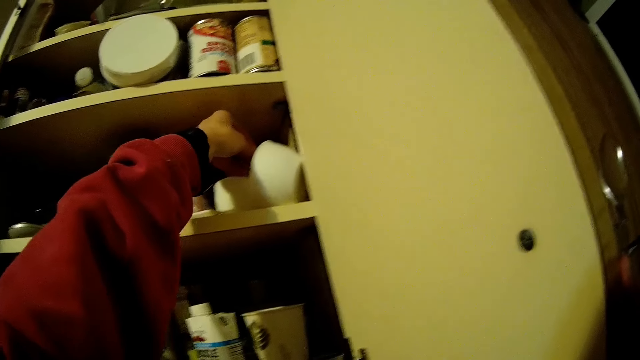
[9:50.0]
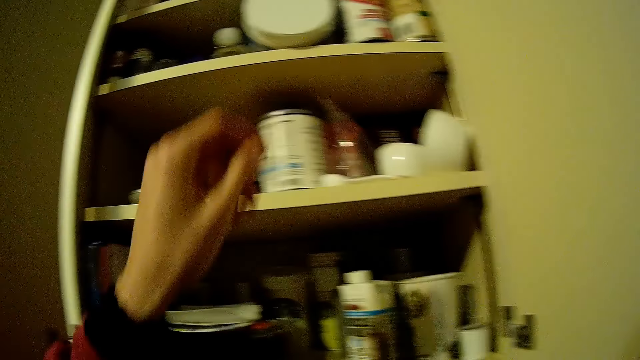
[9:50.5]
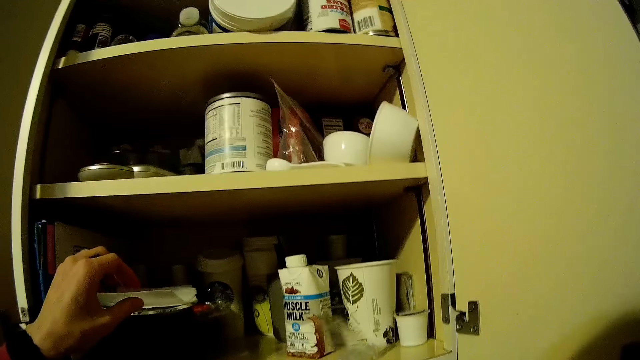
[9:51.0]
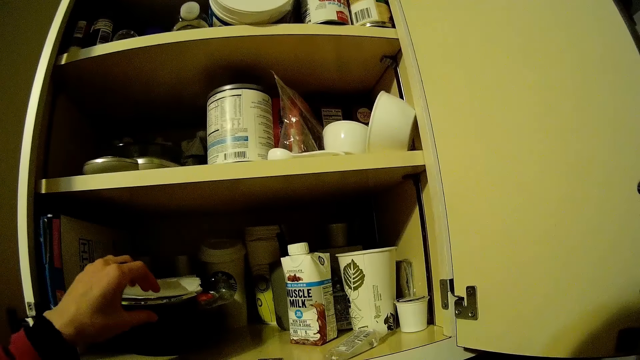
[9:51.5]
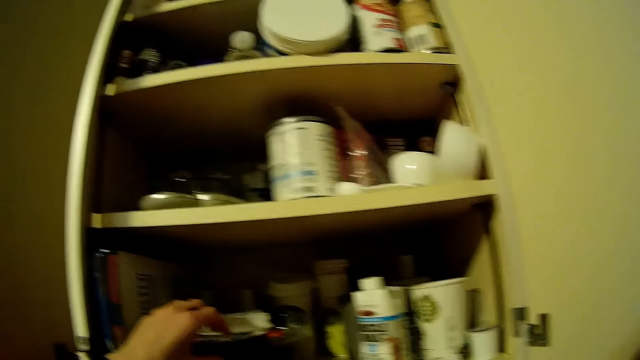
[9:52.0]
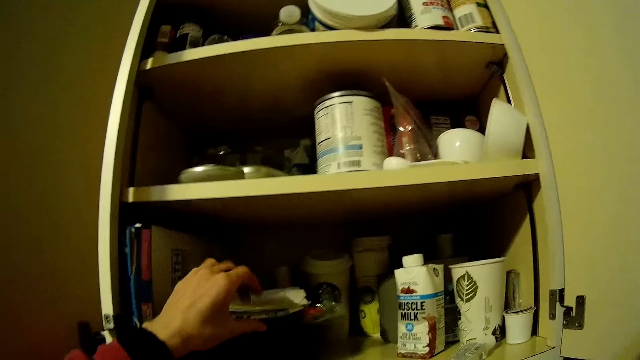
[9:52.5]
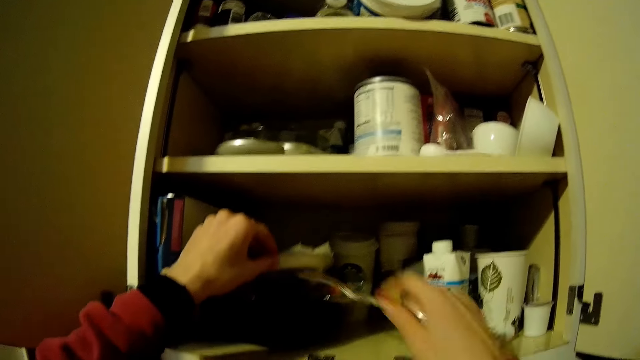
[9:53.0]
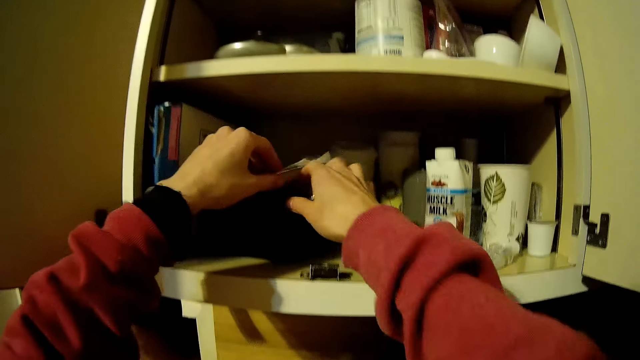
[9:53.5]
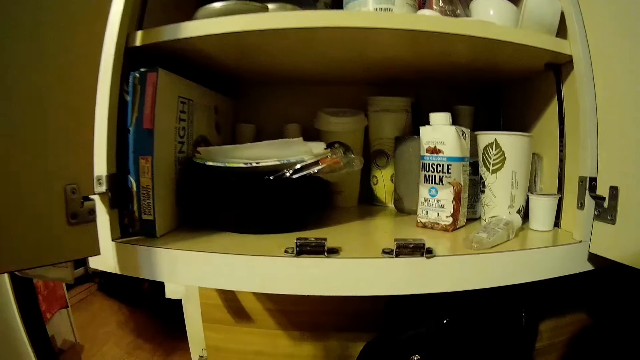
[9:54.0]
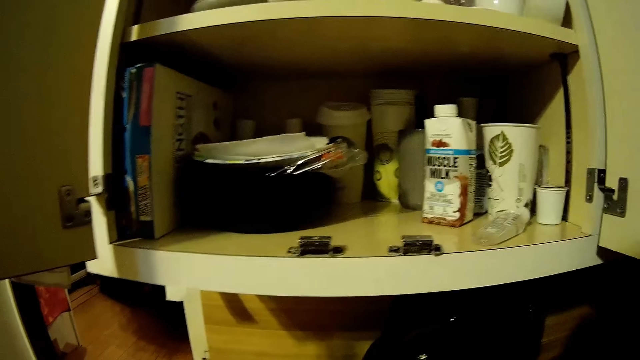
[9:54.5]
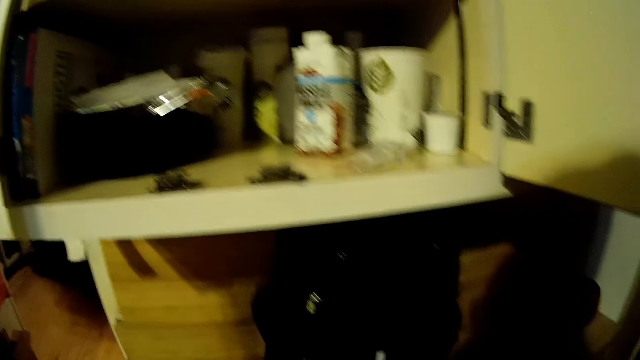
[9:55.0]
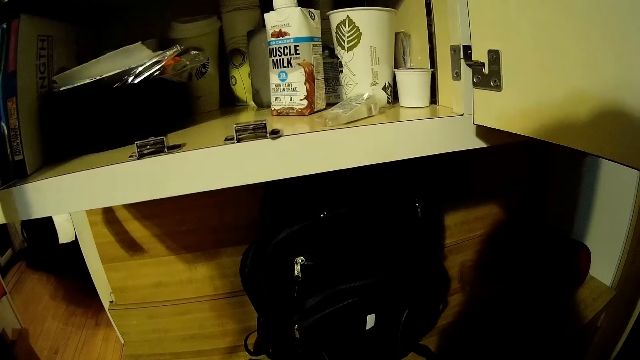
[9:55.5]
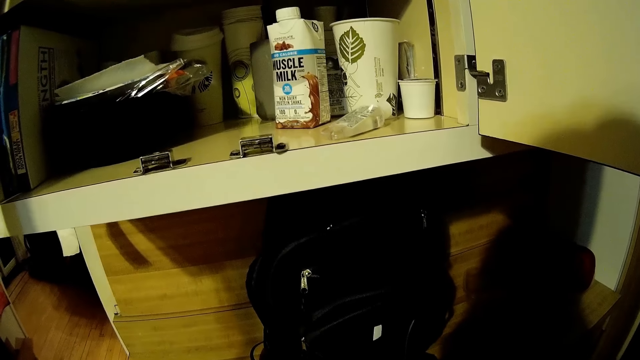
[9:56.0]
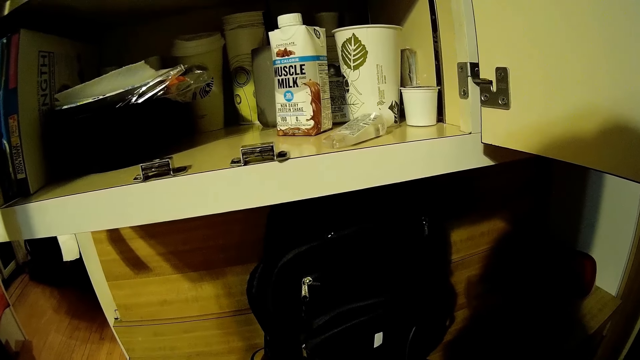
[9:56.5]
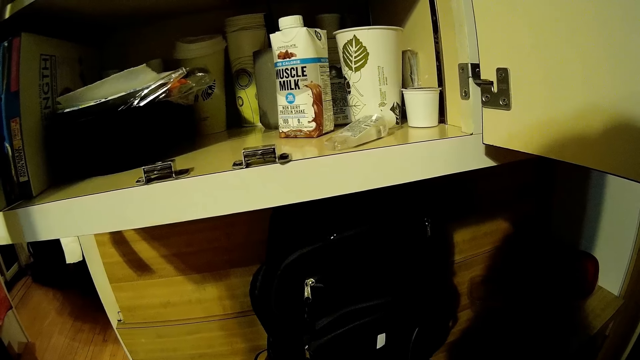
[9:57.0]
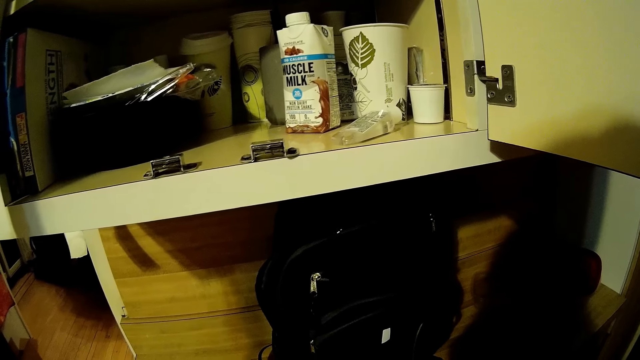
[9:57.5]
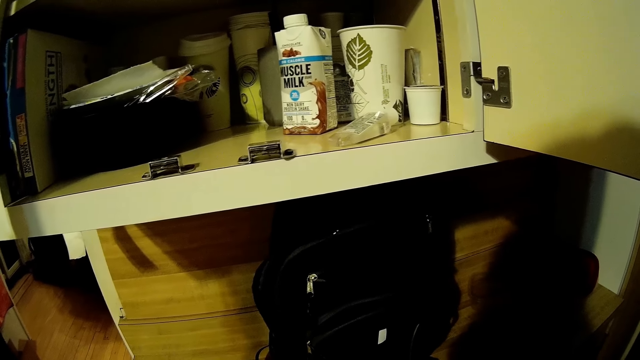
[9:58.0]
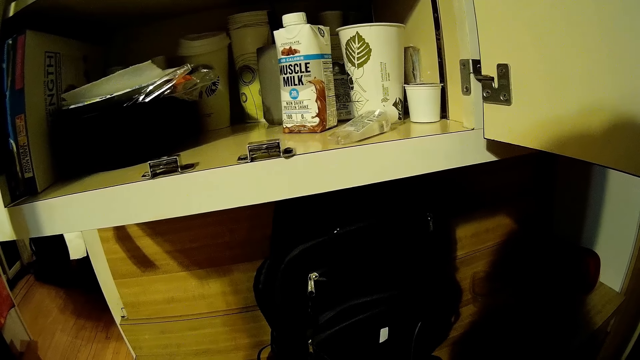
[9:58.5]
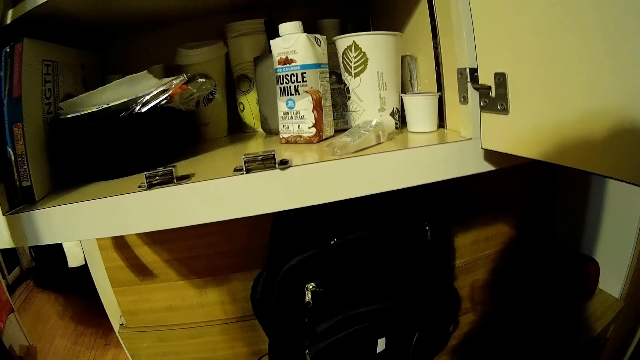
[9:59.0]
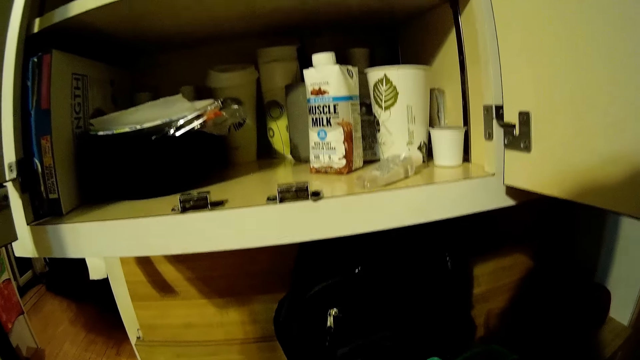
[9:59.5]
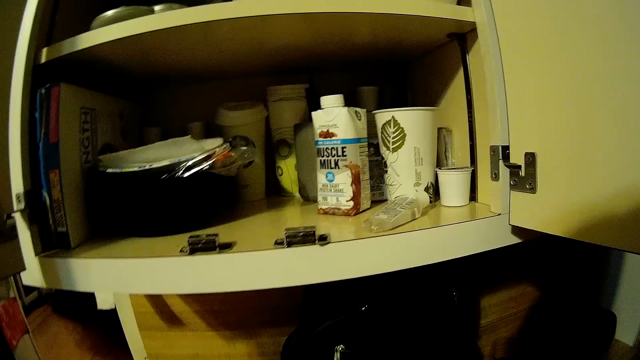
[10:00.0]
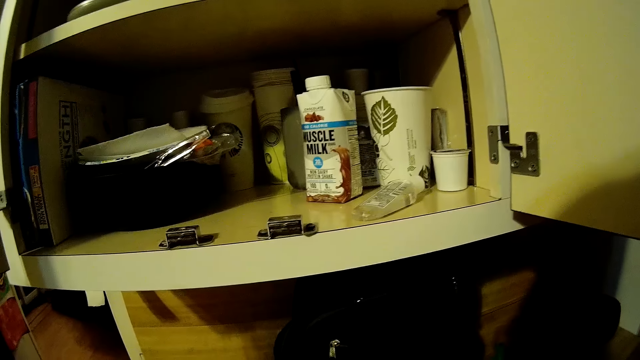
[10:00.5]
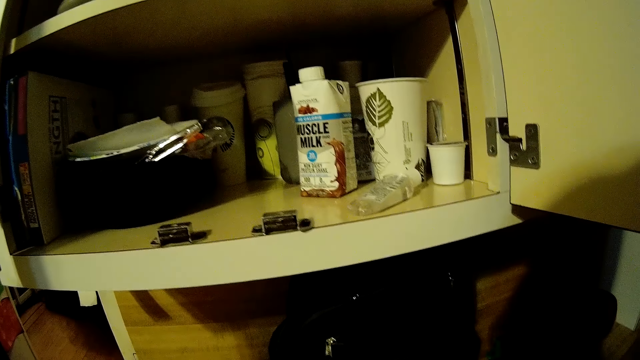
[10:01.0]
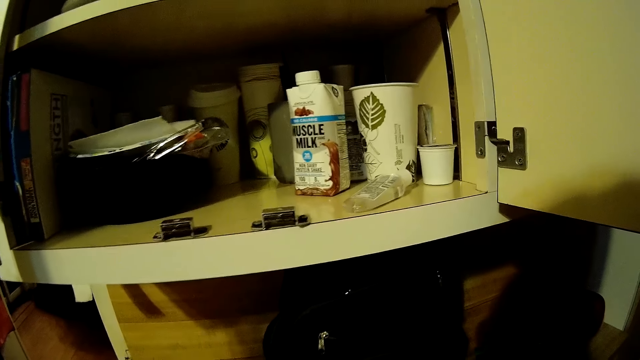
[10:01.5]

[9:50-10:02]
The camera wearer moves her hand. She holds up a paper in the cabinet with her left hand. She touches the paper. She places a spoon in the cabinet with her right hand. She moves her hand. She looks around.

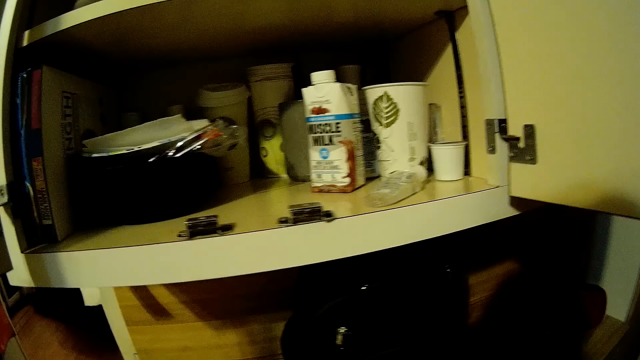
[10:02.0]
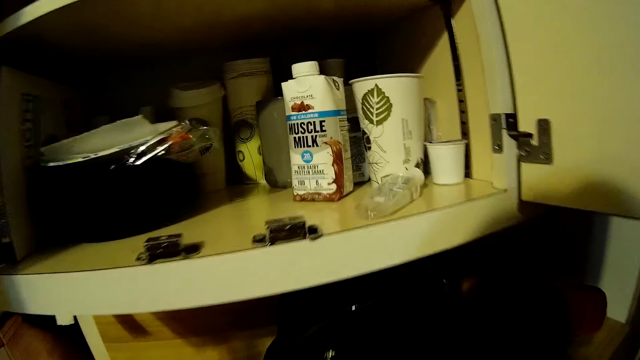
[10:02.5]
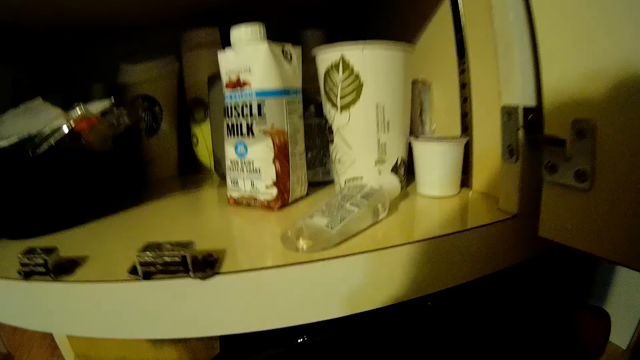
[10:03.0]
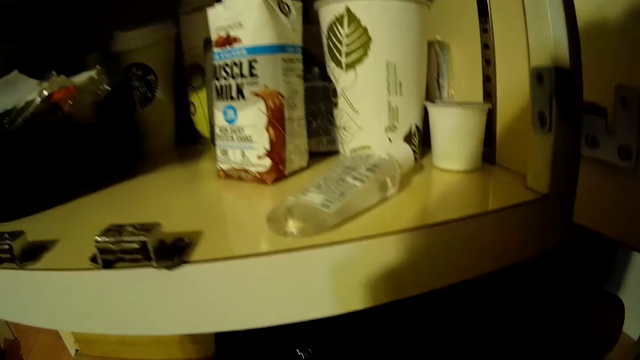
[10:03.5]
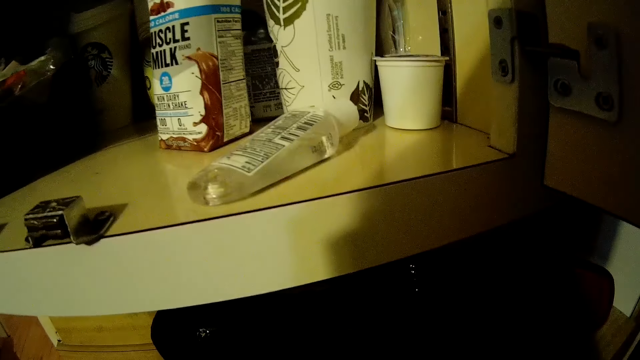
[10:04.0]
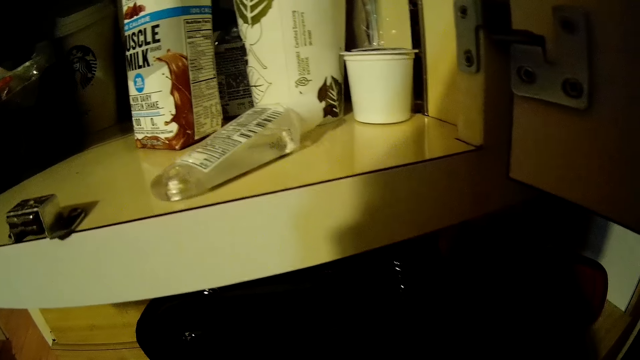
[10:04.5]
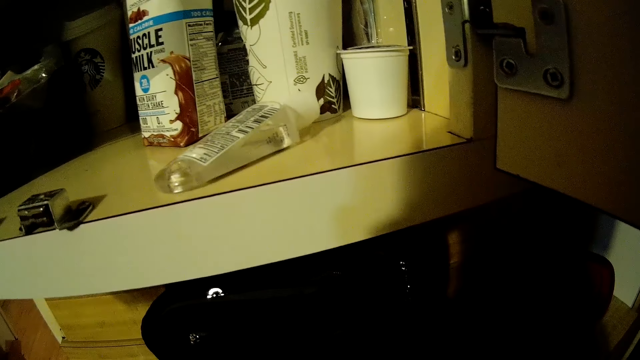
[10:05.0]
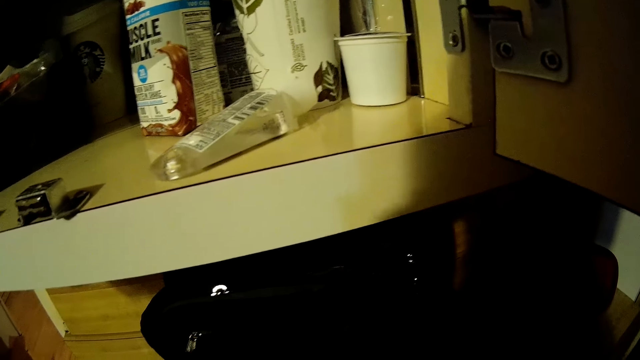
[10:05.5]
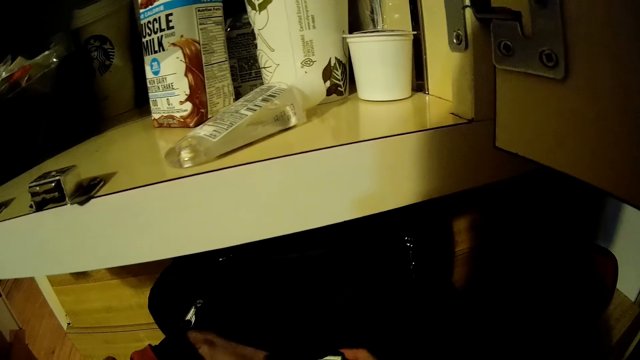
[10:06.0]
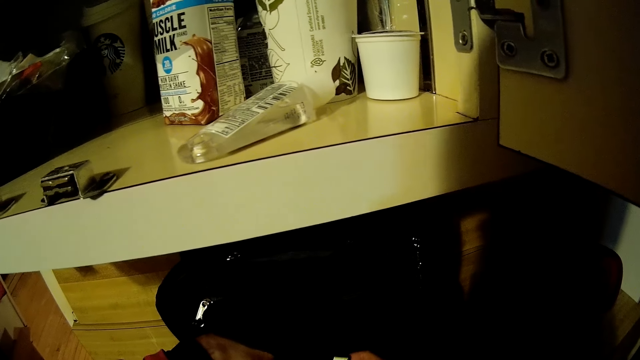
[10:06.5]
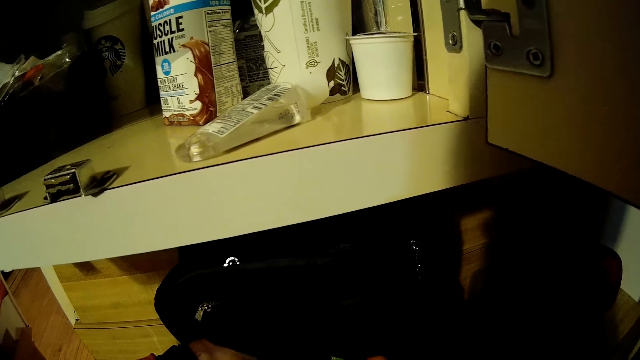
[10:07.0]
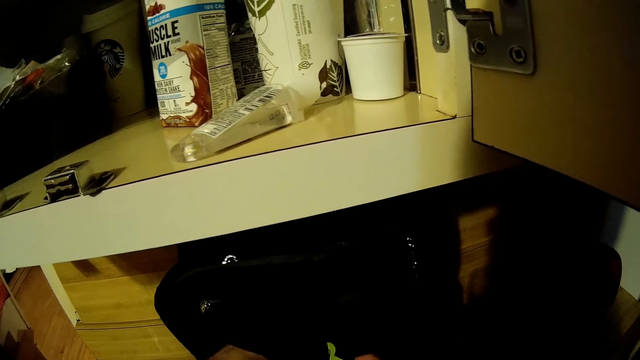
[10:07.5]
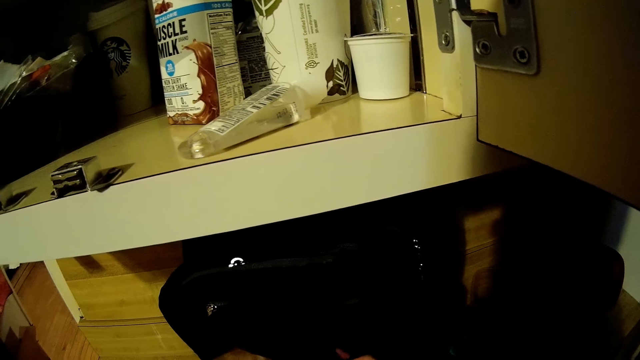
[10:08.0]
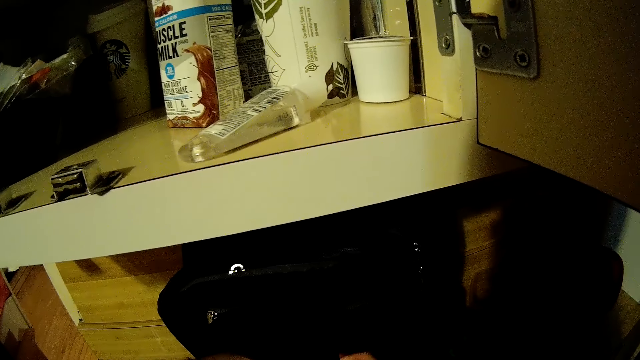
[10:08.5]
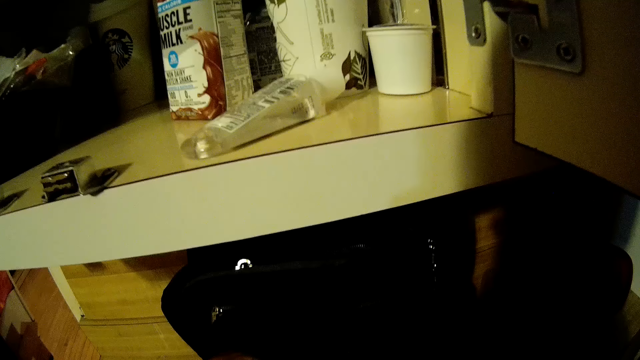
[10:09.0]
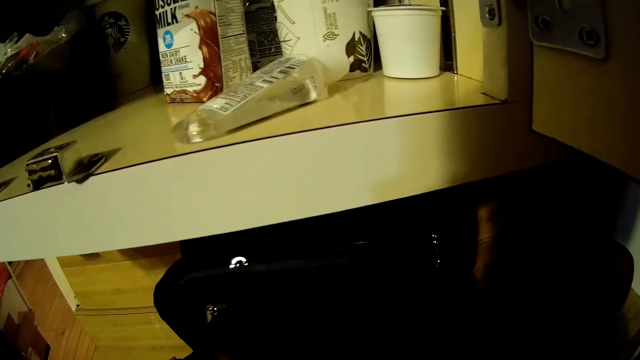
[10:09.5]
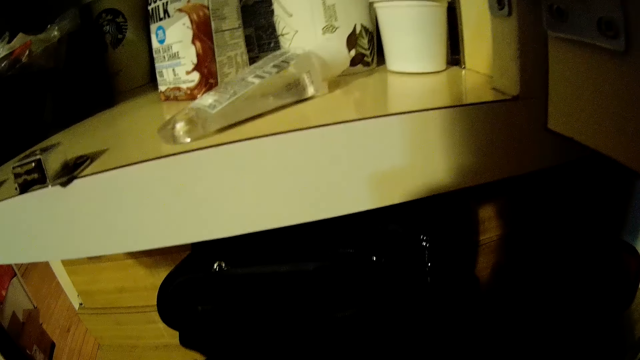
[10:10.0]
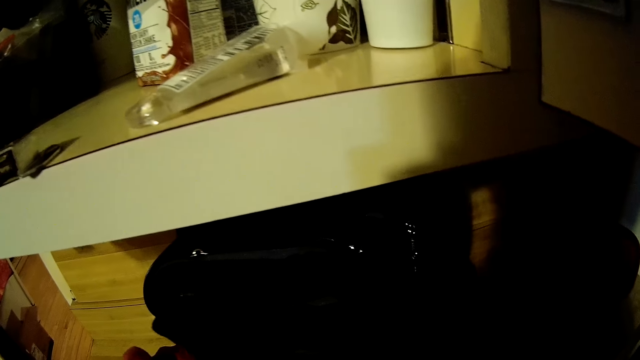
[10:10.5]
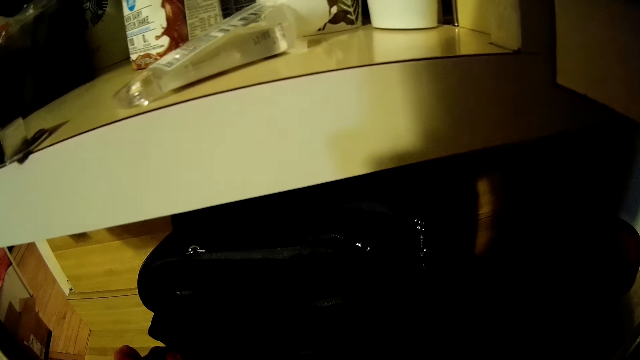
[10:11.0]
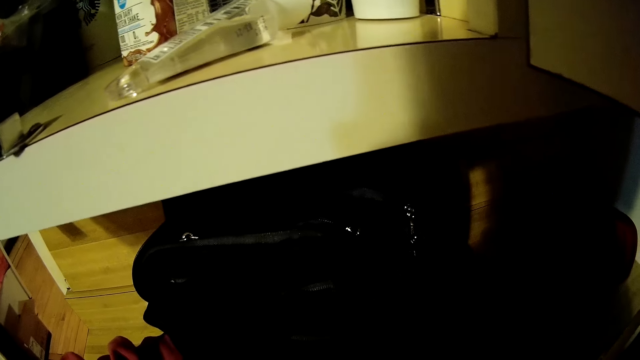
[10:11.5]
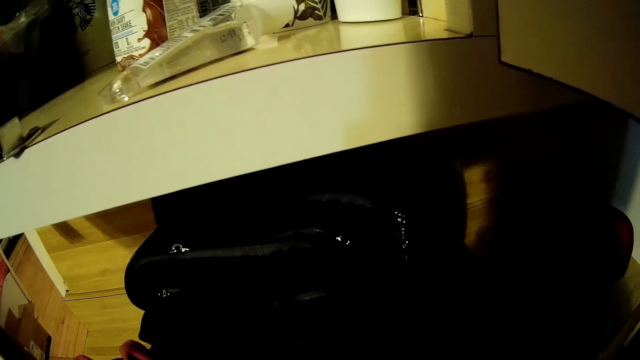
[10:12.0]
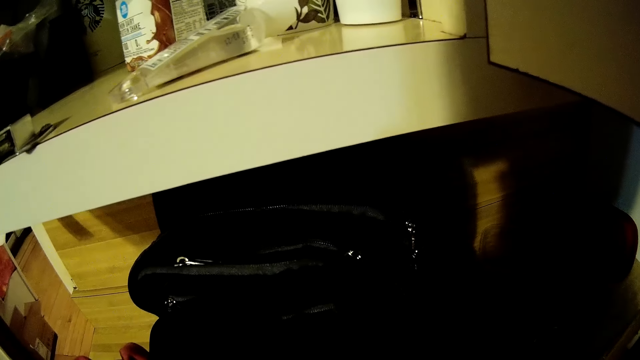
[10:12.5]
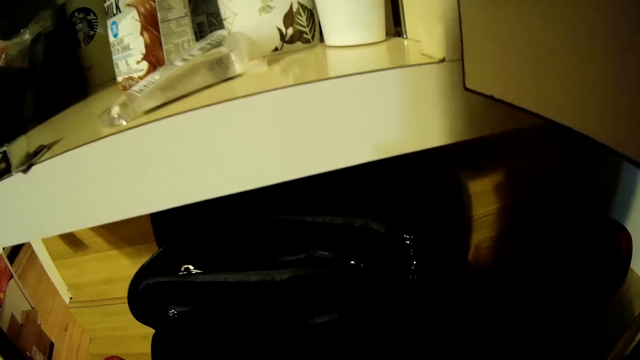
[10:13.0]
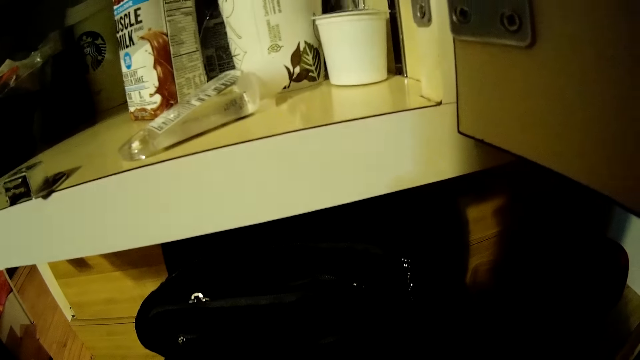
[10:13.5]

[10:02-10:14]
The camera wearer does something. She searches through a black bag on the kitchen counter top under the cabinet with her hands.
